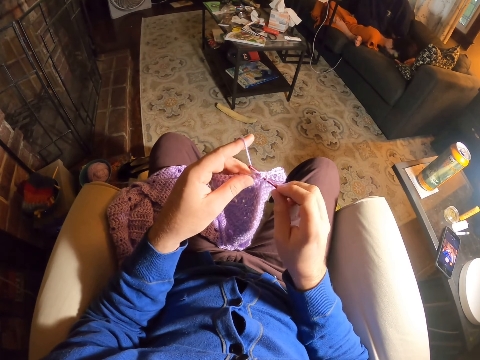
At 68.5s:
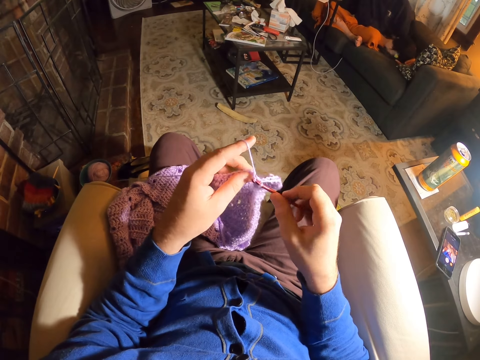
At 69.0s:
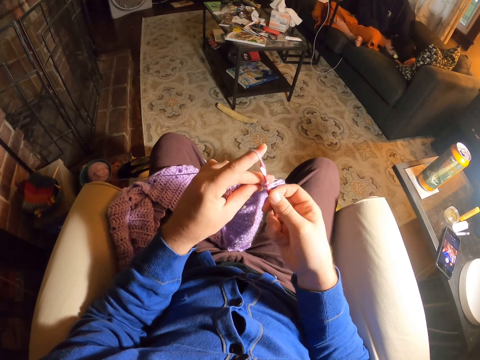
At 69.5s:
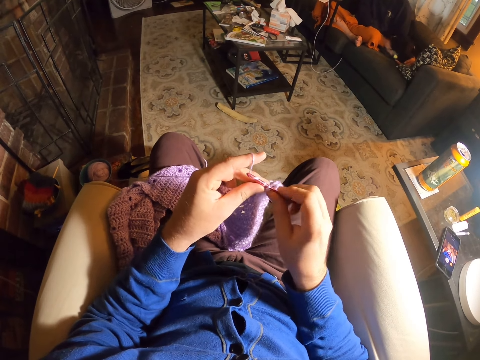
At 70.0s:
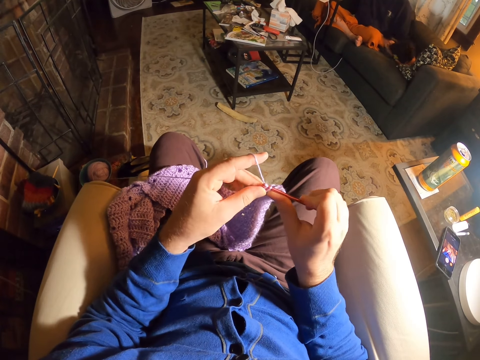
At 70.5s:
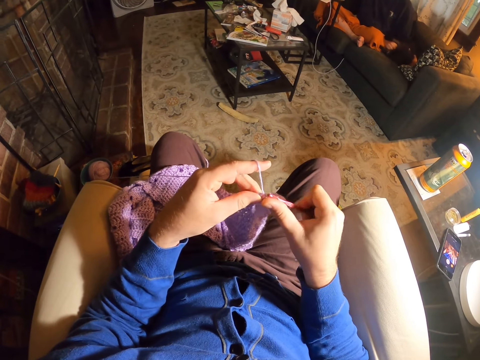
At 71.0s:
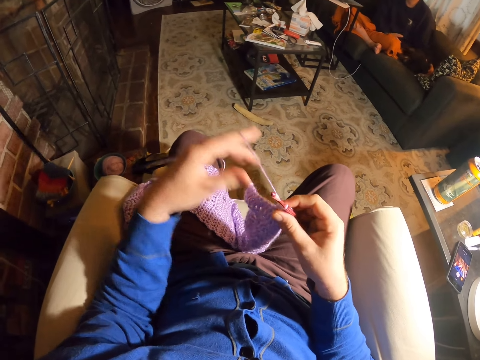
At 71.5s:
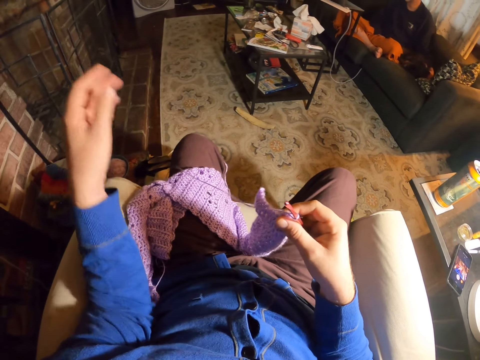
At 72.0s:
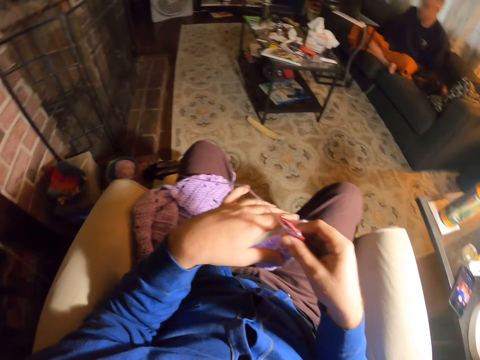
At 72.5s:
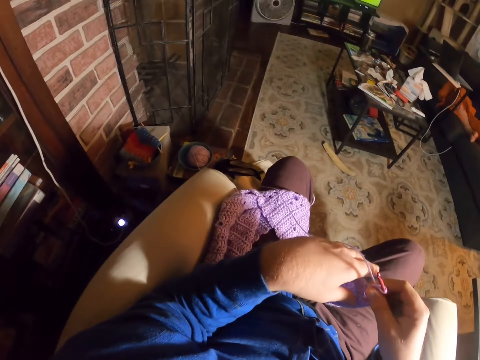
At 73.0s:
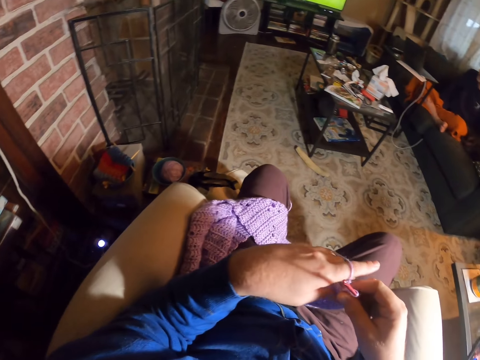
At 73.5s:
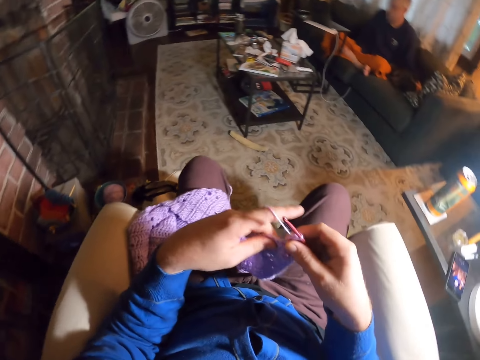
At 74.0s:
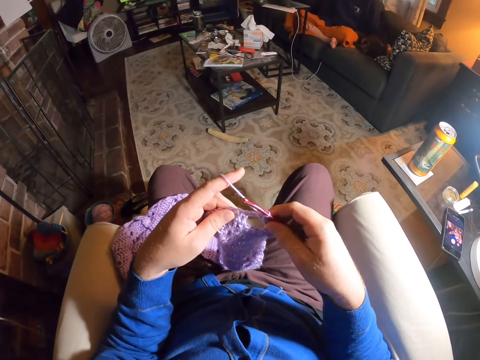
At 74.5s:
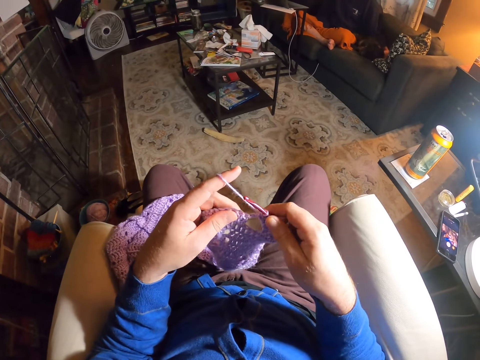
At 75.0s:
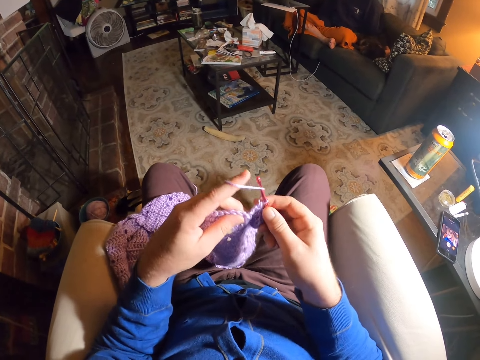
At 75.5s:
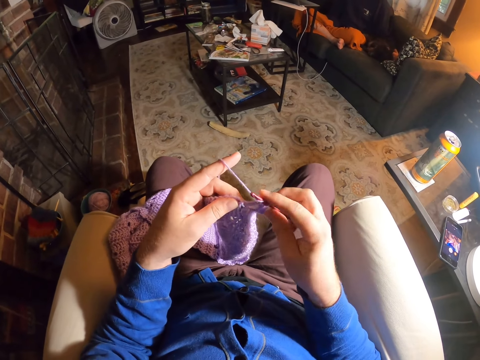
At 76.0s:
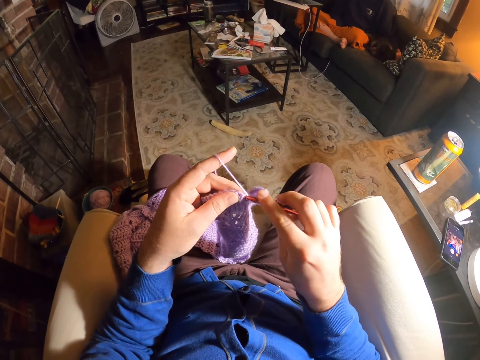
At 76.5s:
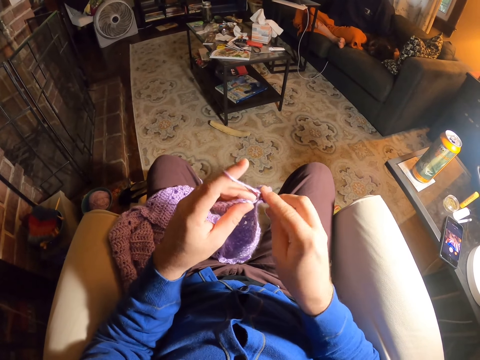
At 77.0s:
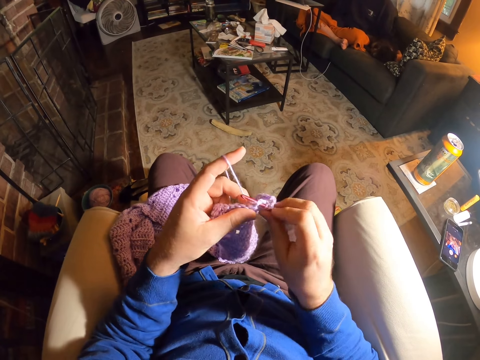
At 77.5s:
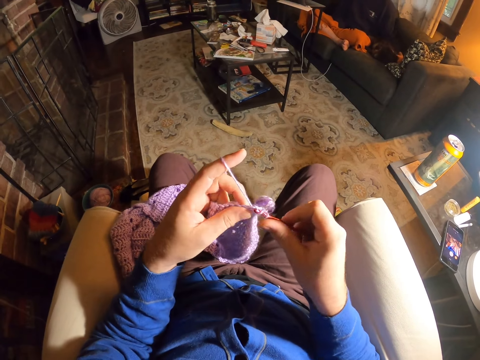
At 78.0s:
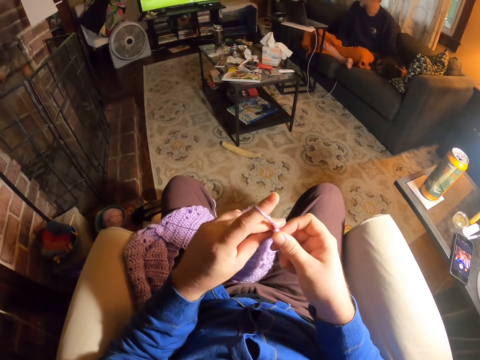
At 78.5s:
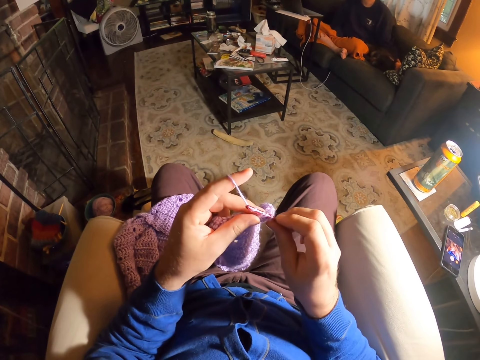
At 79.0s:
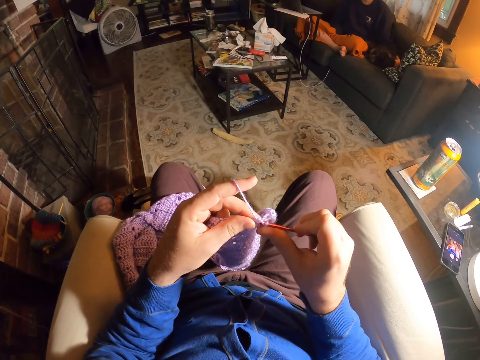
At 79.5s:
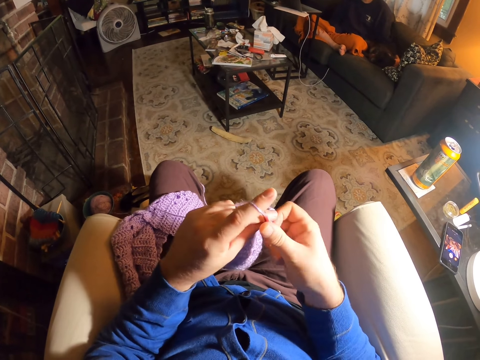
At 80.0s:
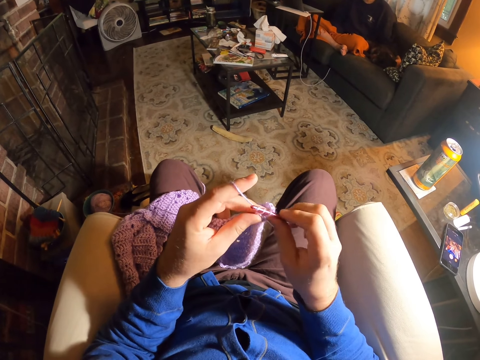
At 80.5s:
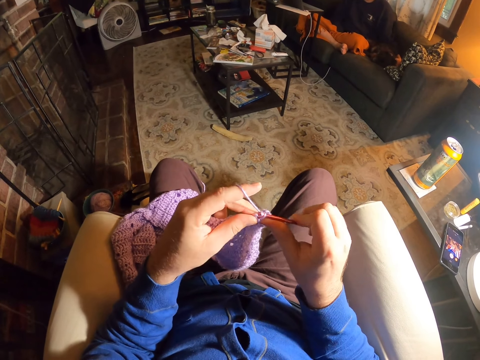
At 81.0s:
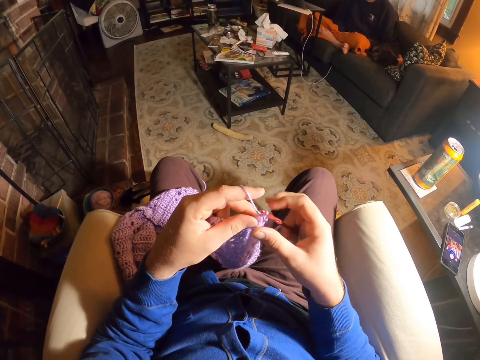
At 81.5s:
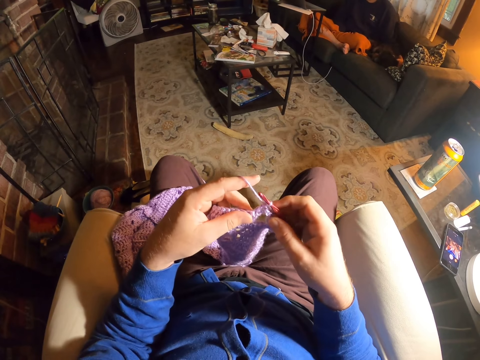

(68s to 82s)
The camera wearer rolls thread around the crochet needle. They knit the fabric with the crochet needle. They unroll yarn from the hand. They pull the thread. They pick up the fabric. They look to the left. They roll thread around the crochet needle. They knit the fabric with the crochet needle. They roll thread around the crochet needle. They knit the fabric with the crochet needle. They roll thread around the crochet needle. They knit the fabric with the crochet needle.

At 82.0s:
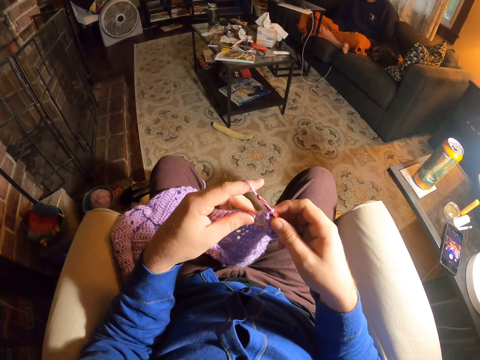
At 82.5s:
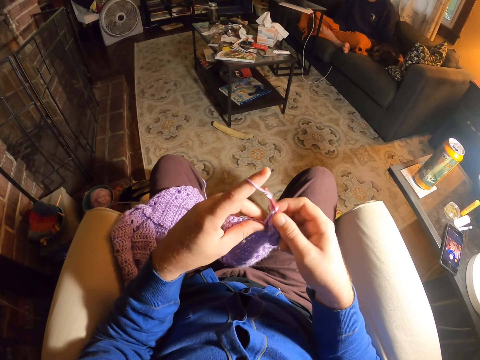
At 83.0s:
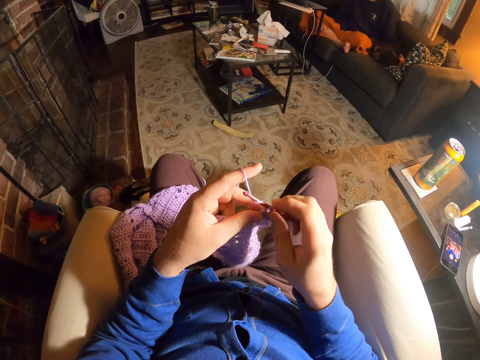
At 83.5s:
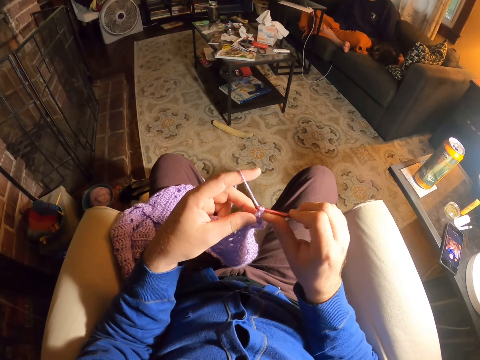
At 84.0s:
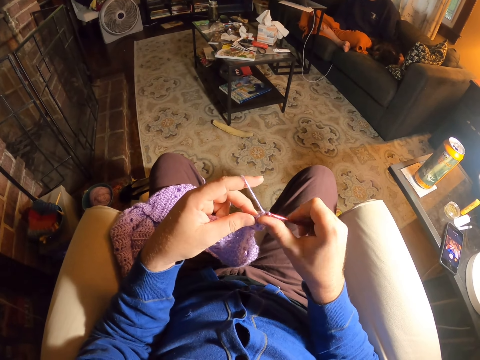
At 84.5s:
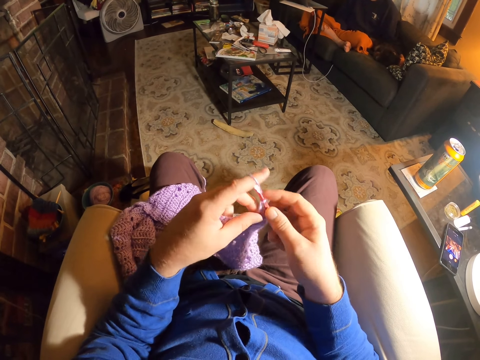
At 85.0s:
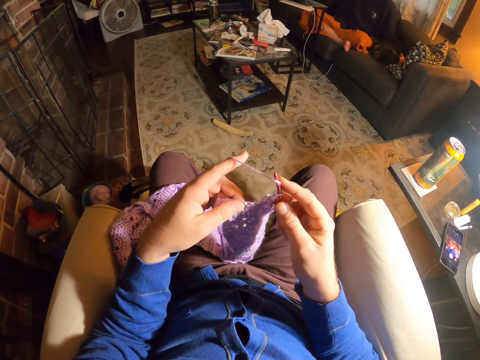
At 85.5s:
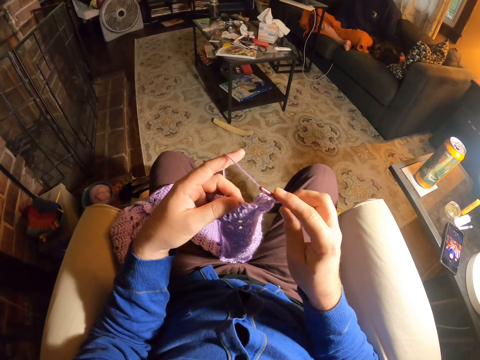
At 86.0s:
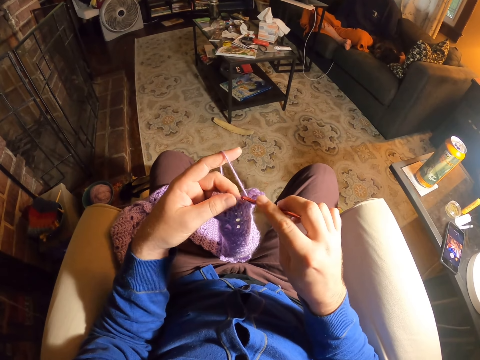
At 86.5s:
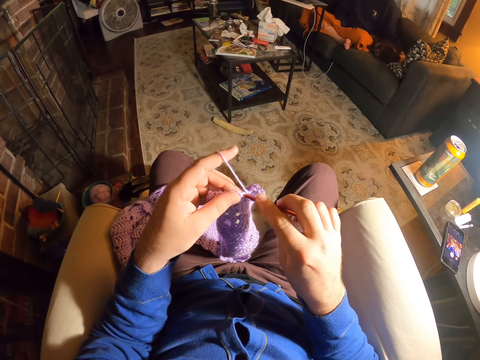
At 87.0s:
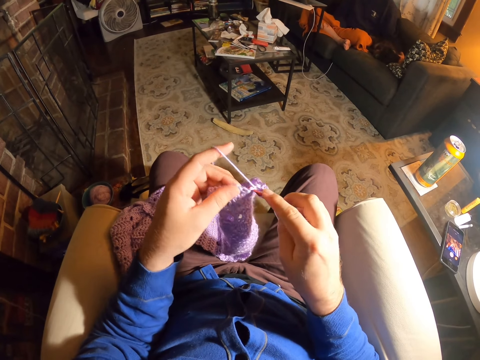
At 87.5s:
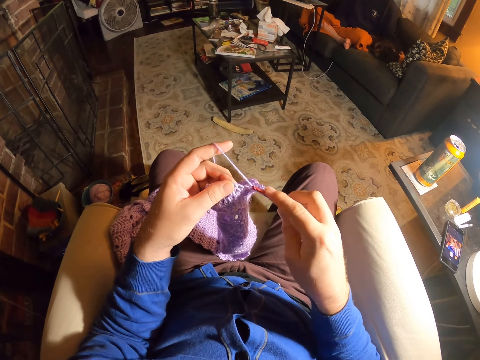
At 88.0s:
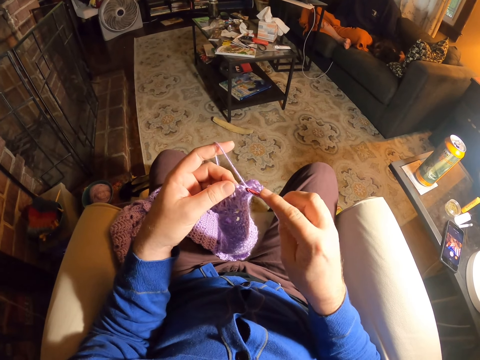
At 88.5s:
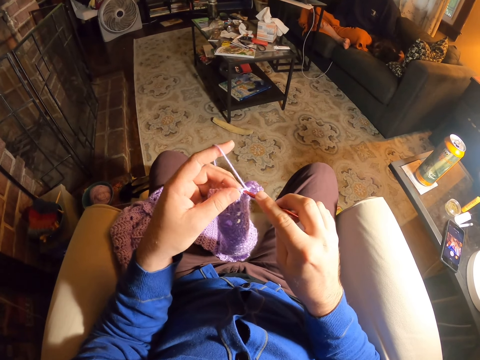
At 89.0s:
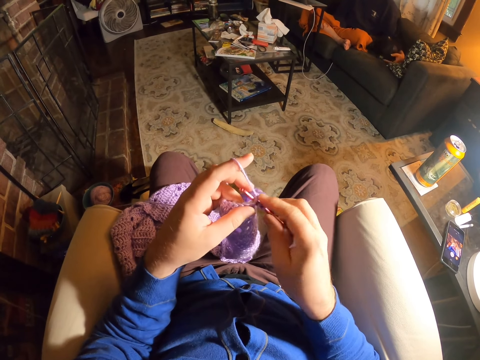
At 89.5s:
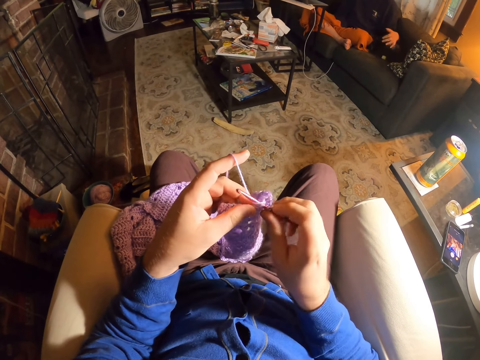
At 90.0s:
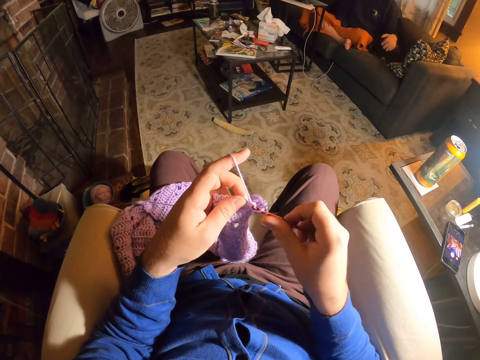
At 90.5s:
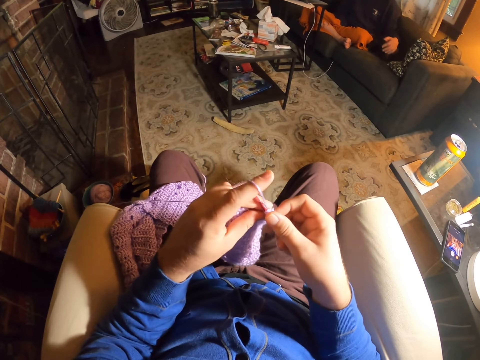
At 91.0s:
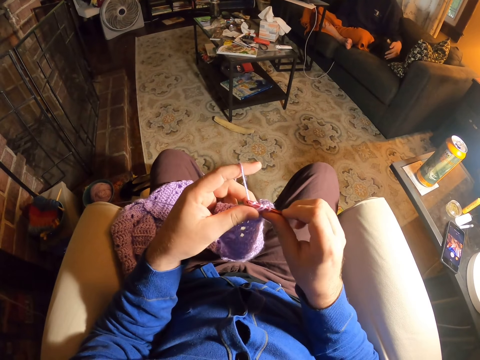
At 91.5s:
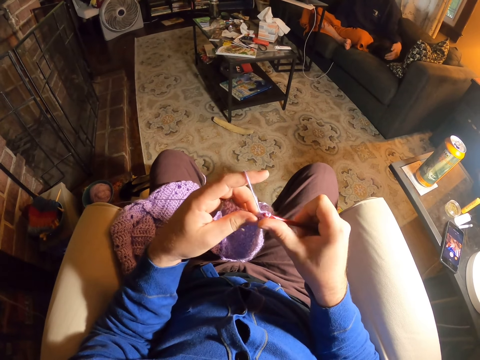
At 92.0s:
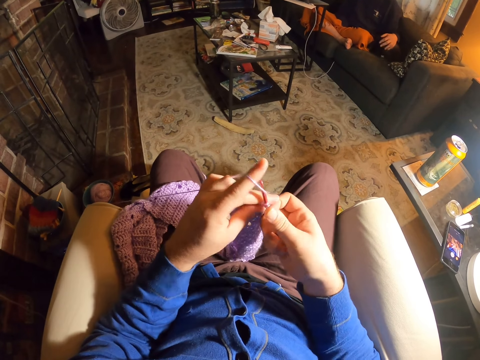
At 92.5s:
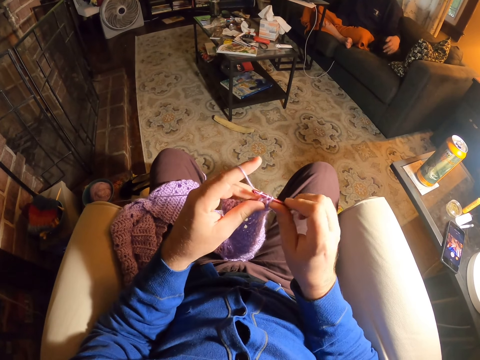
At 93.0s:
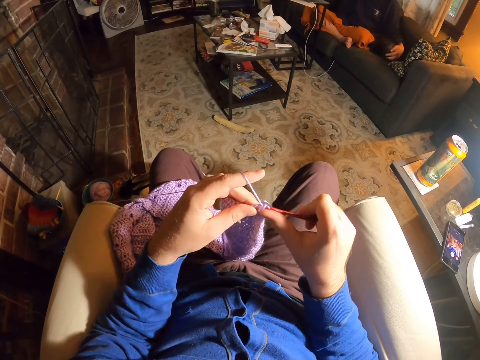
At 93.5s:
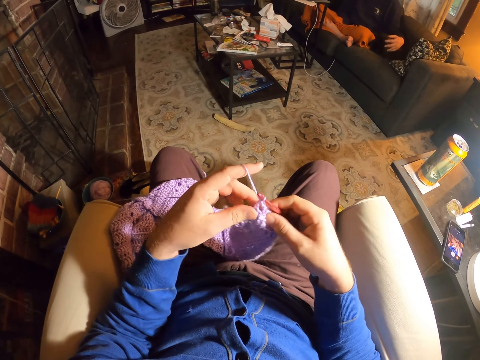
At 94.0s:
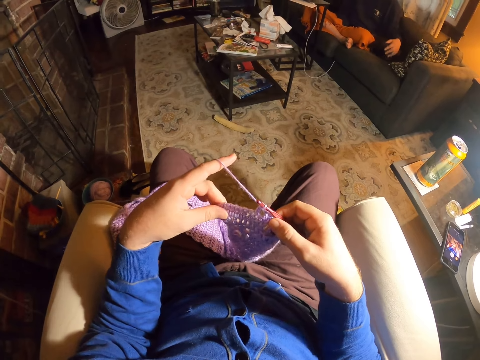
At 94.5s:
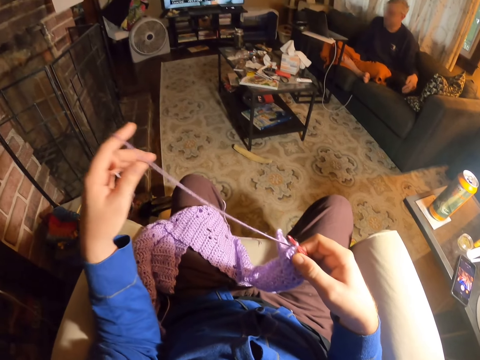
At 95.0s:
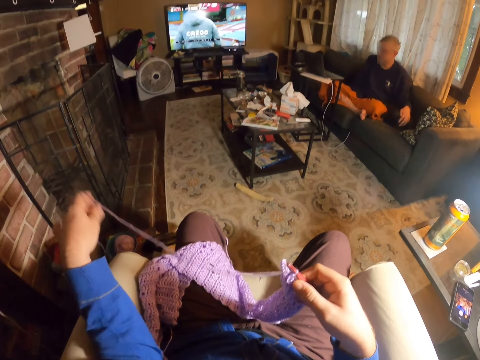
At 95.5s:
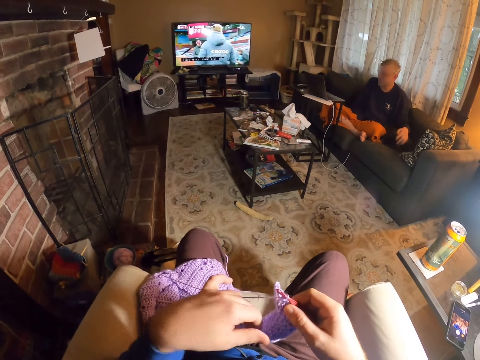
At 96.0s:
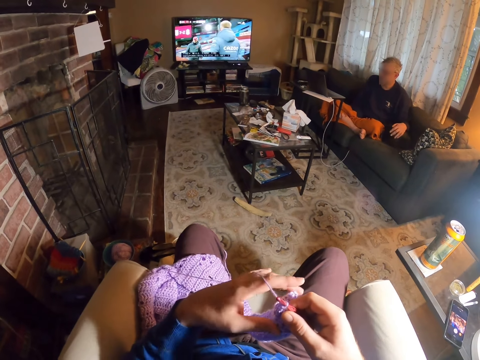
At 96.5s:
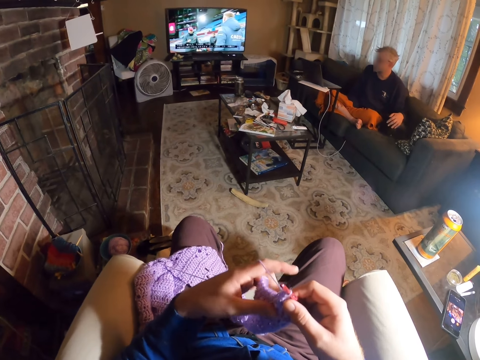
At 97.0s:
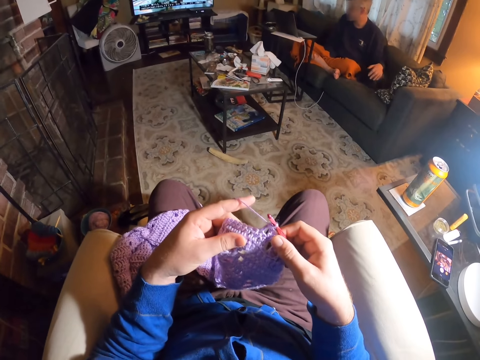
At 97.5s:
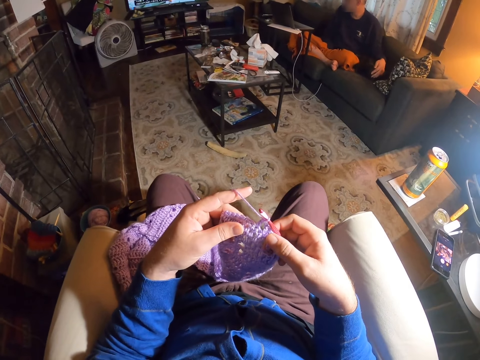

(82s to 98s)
The camera wearer rolls thread around the crochet needle. He knits the fabric with the crochet needle. He rolls thread around the crochet needle. He knits the fabric with the crochet needle. He rolls thread around the crochet needle. He knits the fabric with the crochet needle. A man rubs the dog. The camera wearer unrolls yarn from the hand. He examines the fabric stitches. He pulls the thread. He drops the thread on his thigh. He holds the fabric.
